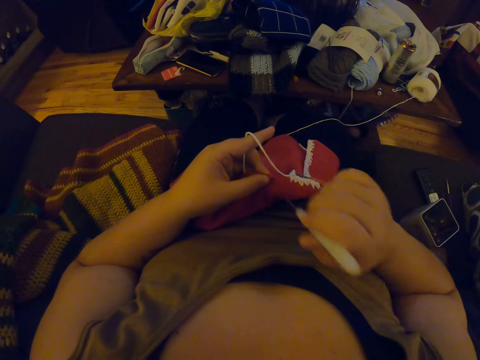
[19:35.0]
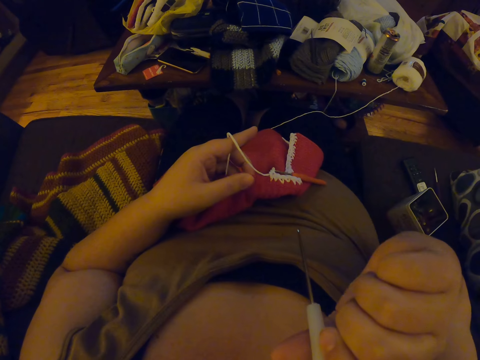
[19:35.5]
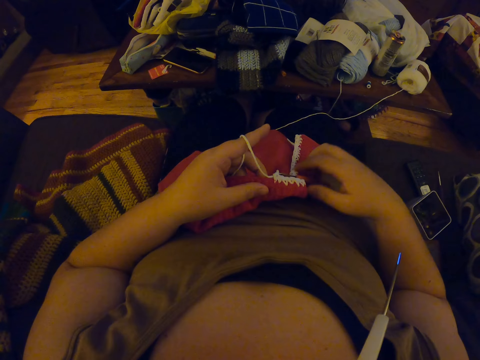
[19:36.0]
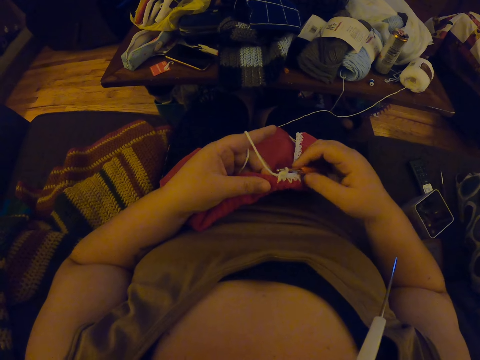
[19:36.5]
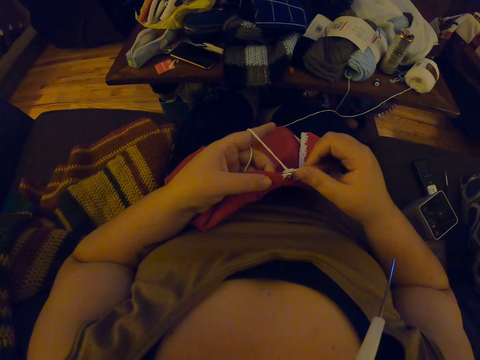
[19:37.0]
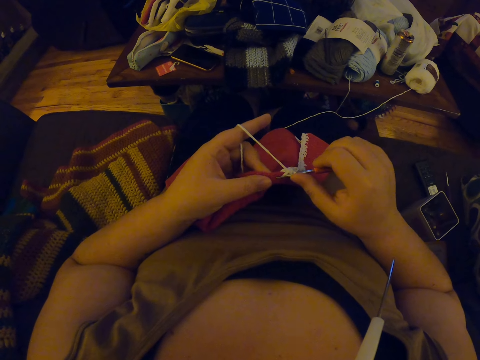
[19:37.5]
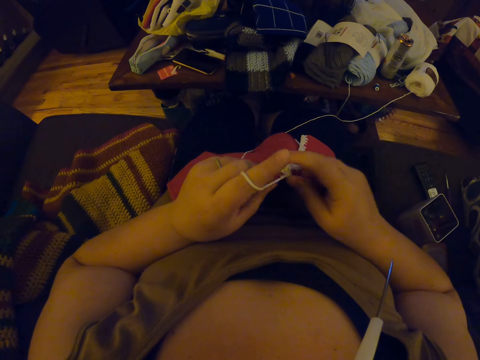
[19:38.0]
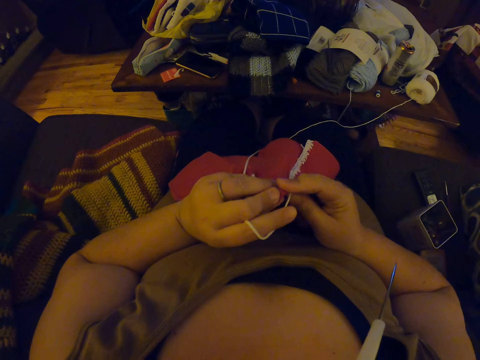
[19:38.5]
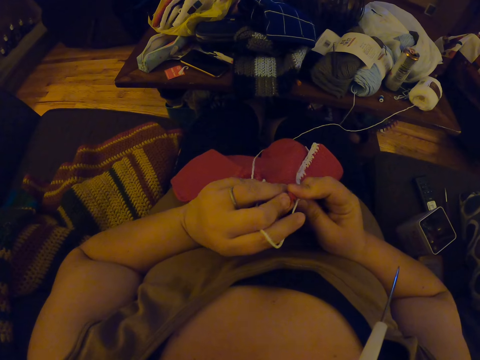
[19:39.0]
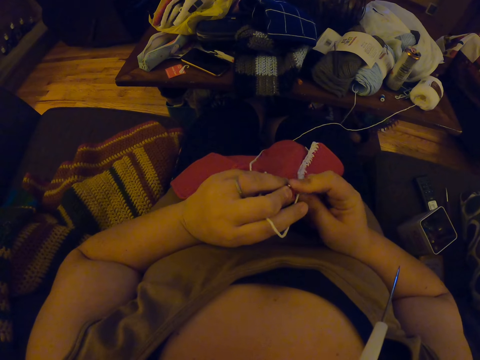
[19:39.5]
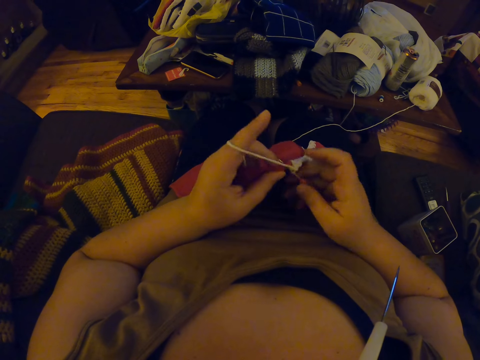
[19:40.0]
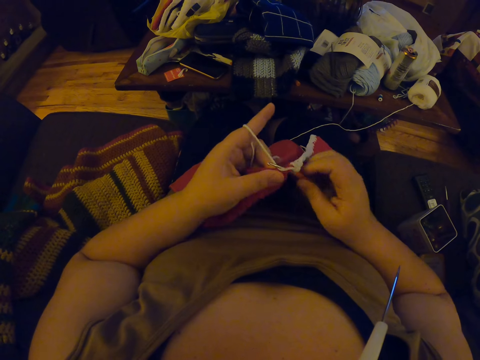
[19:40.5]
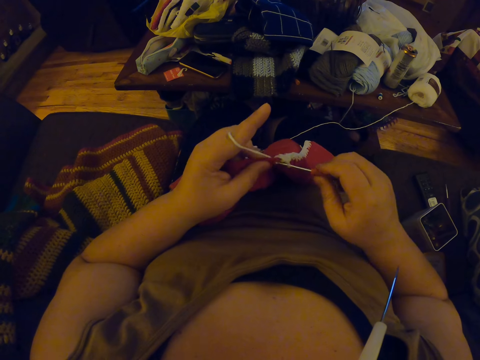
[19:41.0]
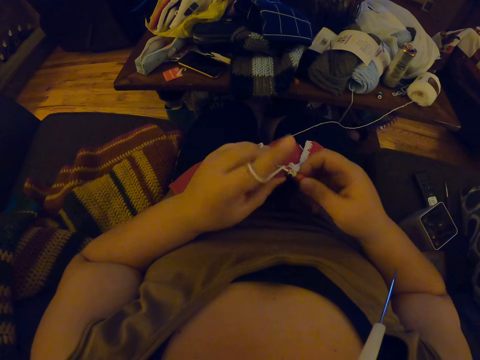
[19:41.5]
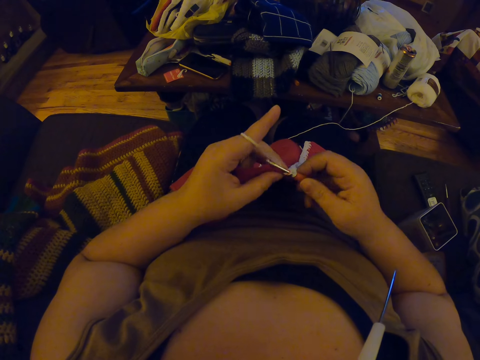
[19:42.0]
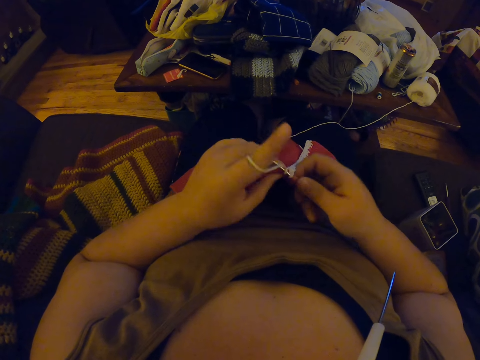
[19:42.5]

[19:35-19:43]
The camera wearer puts the crochet hook back into her mouth. She picks the crochet hook from her lap with her right hand. She continues crocheting with the yarn.

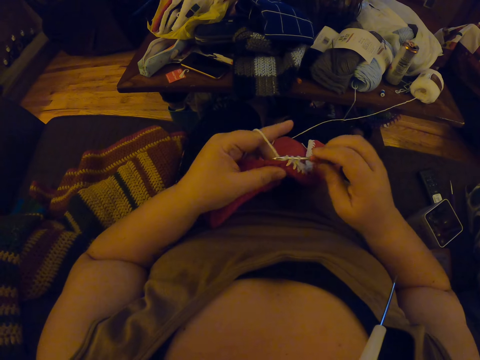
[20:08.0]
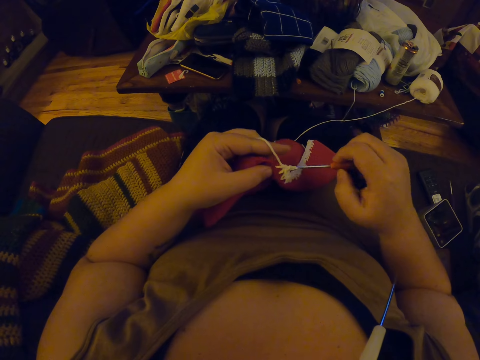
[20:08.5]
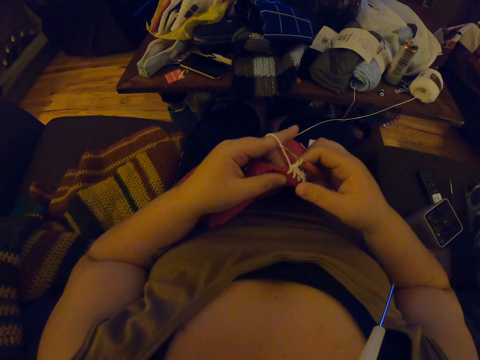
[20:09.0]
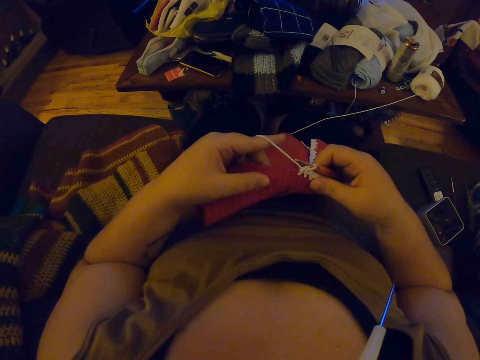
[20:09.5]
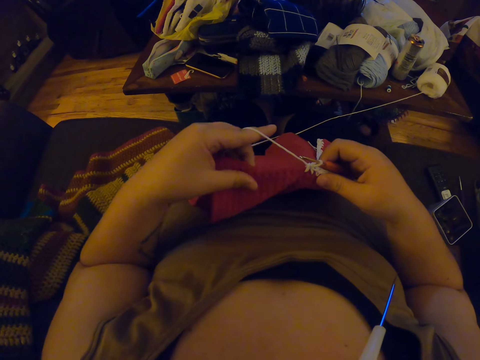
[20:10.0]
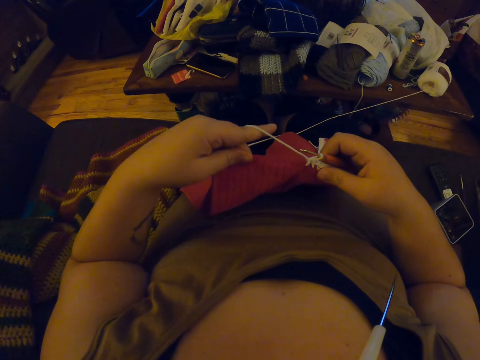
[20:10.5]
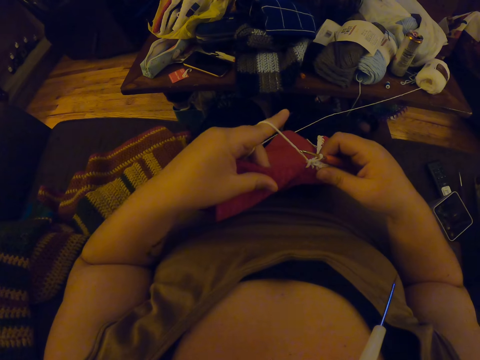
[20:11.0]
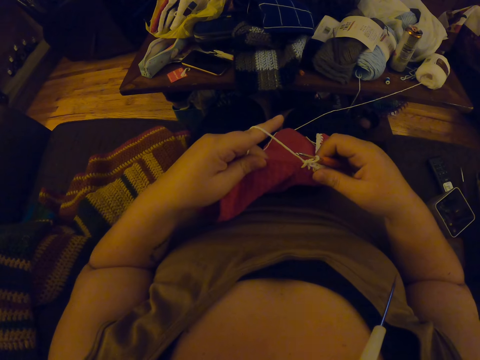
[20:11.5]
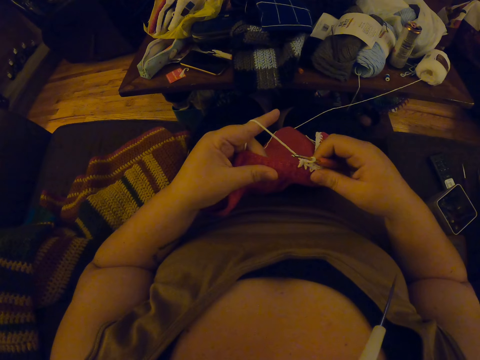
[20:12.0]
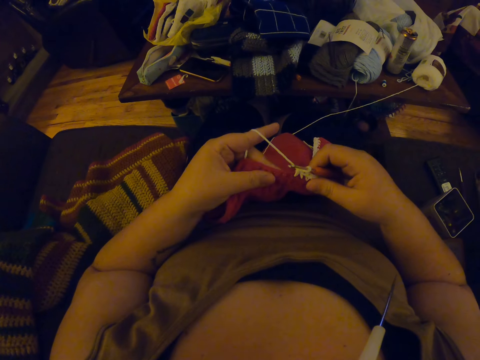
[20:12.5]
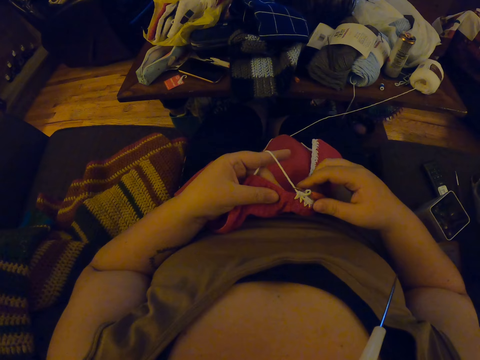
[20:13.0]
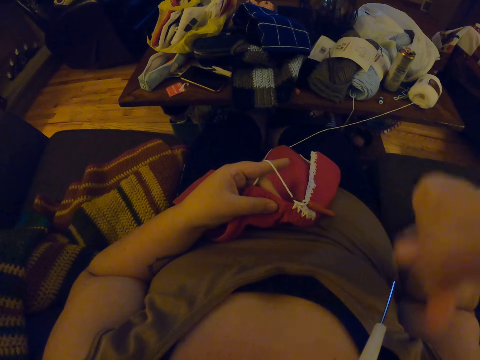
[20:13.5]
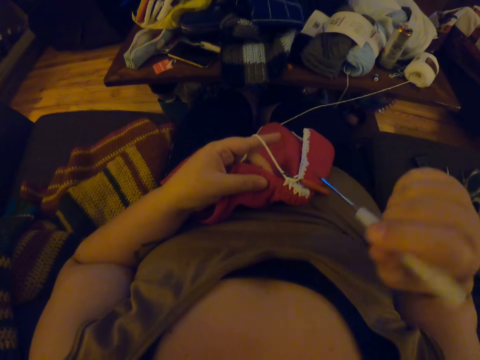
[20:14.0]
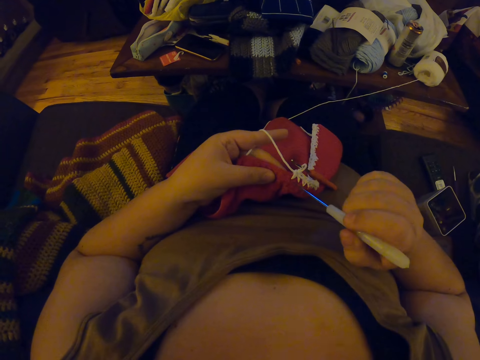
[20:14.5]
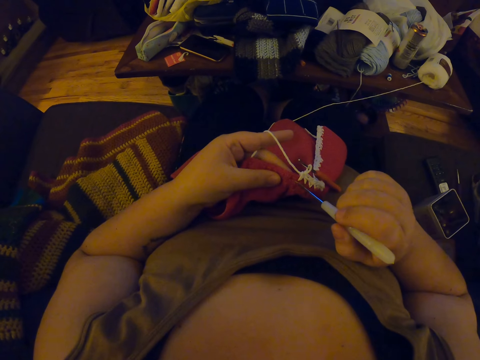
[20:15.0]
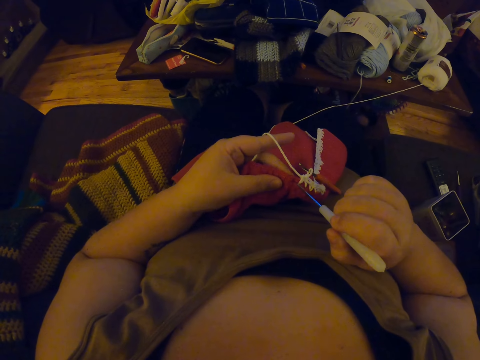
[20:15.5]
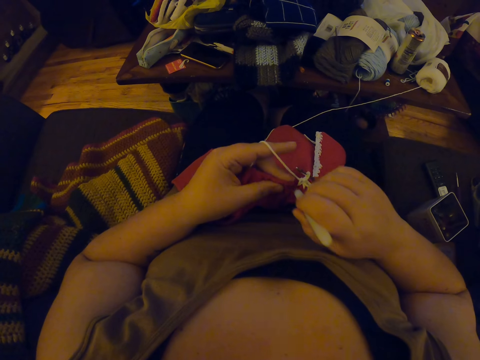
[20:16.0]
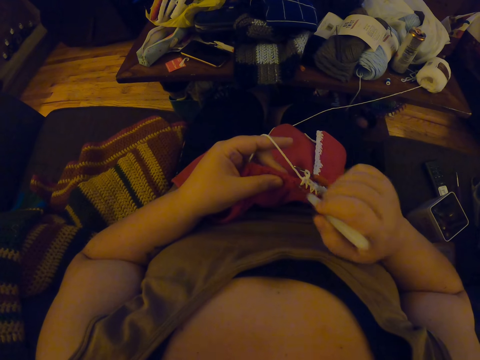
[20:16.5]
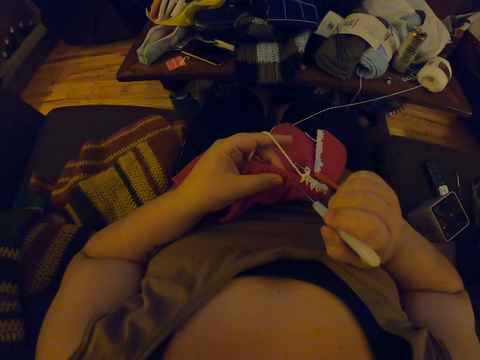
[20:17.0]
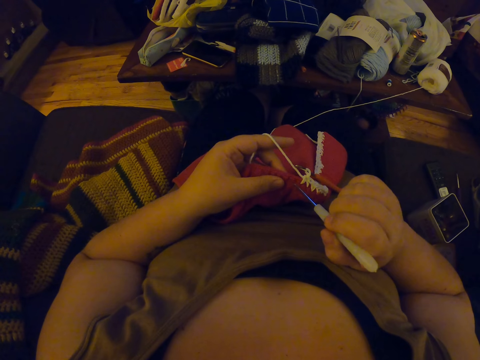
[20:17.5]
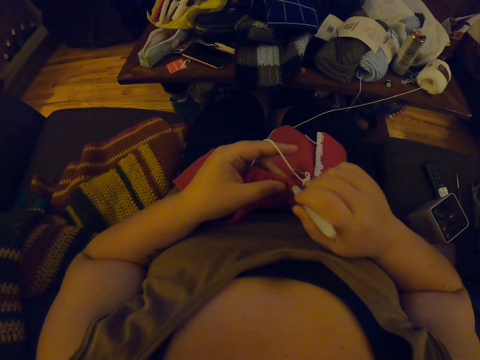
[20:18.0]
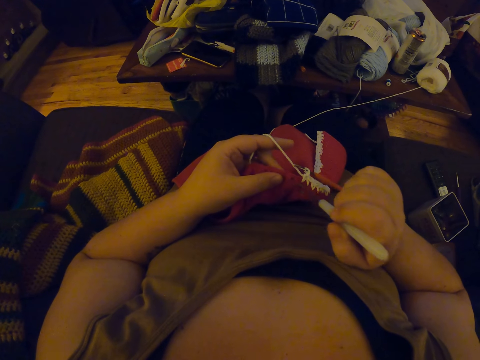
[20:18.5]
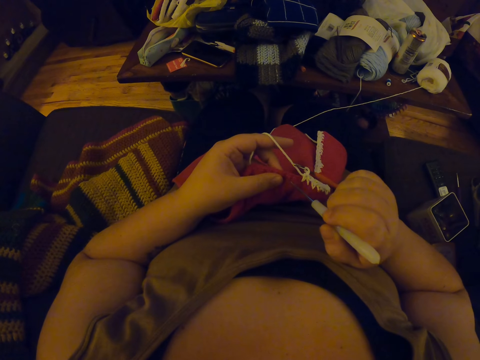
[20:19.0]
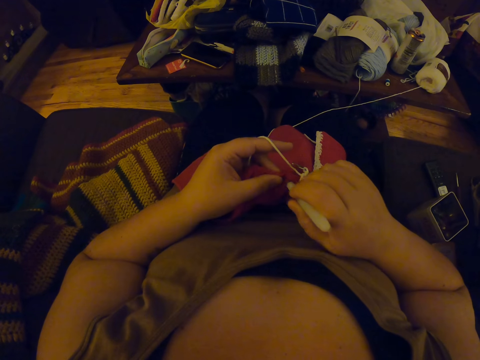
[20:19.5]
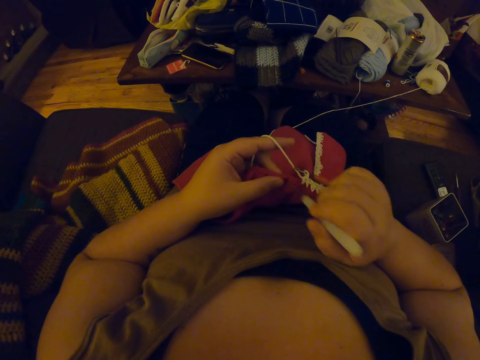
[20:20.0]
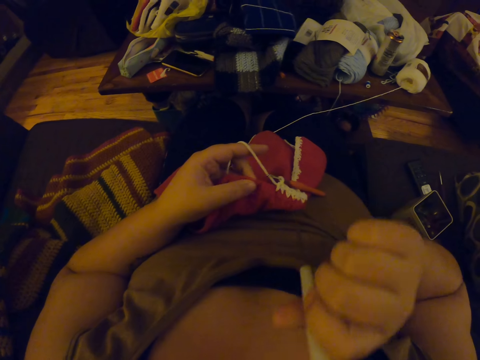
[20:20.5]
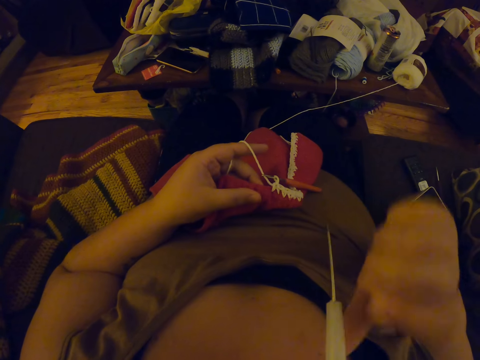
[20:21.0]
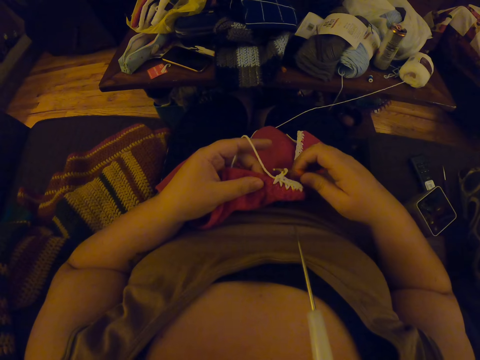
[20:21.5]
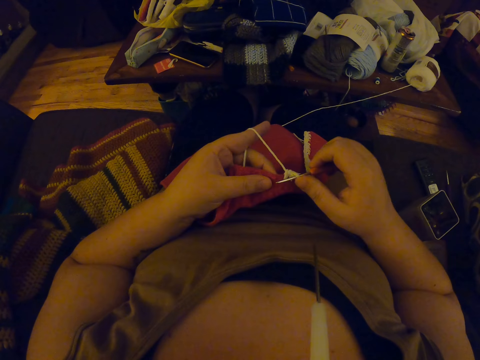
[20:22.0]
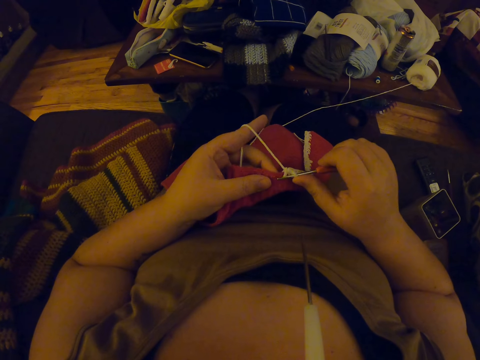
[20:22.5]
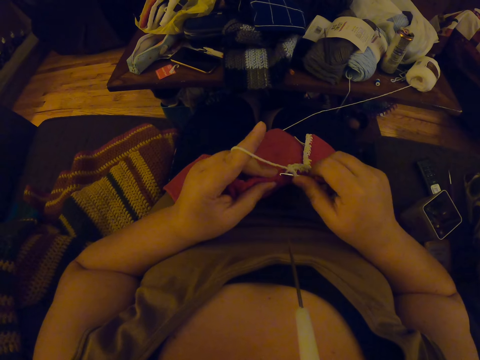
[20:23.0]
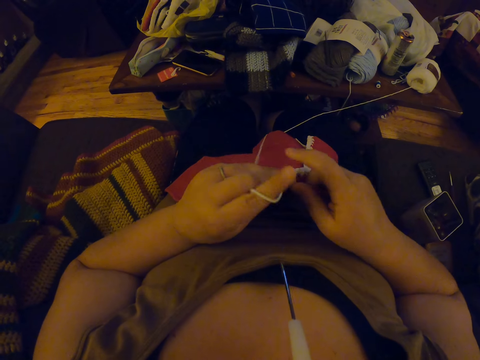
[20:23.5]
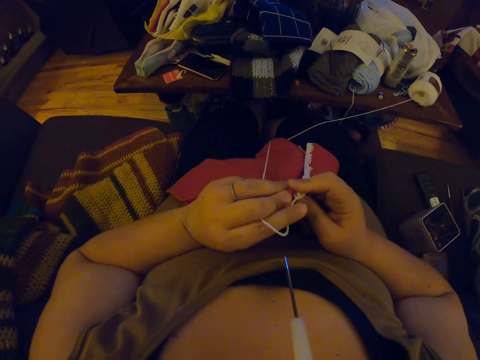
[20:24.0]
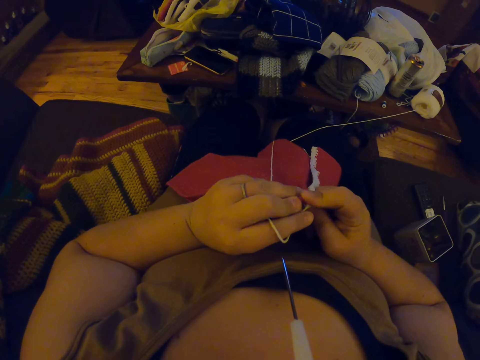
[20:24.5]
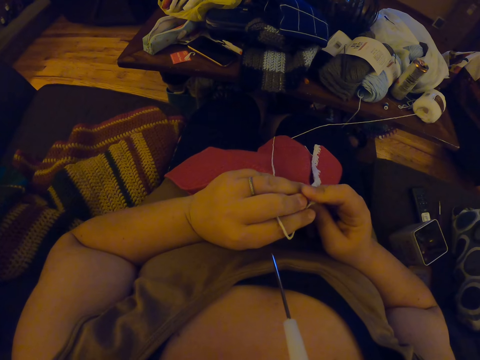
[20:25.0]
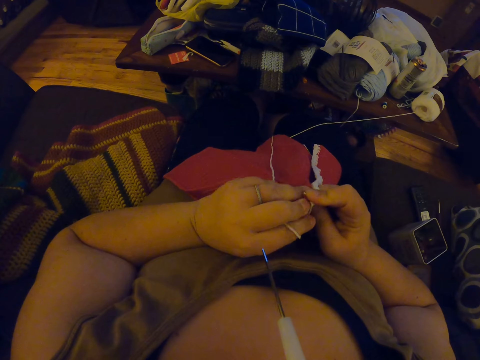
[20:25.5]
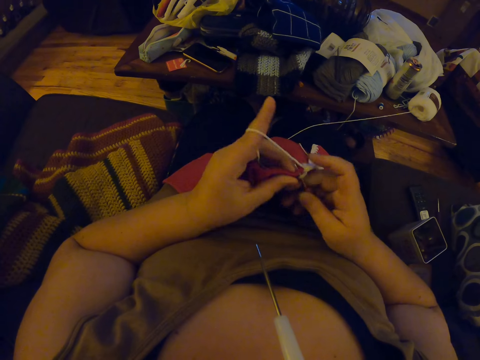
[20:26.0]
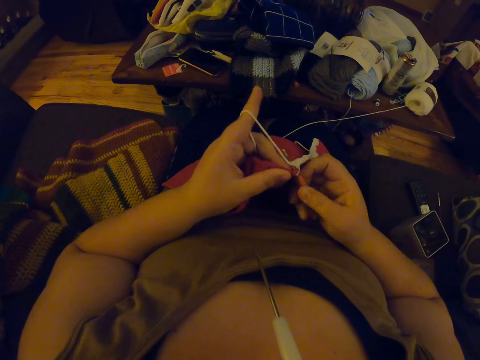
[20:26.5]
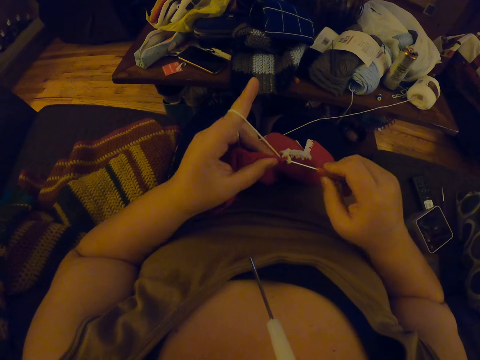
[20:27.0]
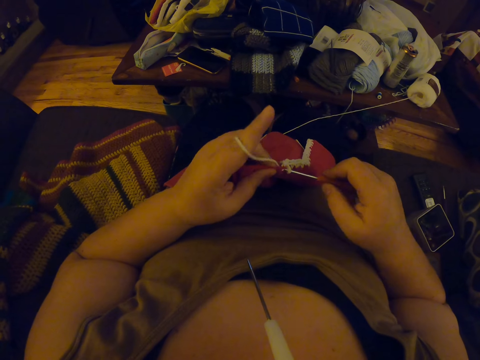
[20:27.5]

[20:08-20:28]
The camera wearer adjusts her left hand on the edge of the crochet. She counts the fabric holes. She drops the crochet hook on her lap. She removes the crochet hook or knitting needle from her mouth with her right hand. She makes holes on the crochet with the crochet hook. She inserts the knitting needle in the fabric holes. She puts the crochet hook back into her mouth. She picks the crochet hook from her lap with her right hand. She continues crocheting with the yarn.
